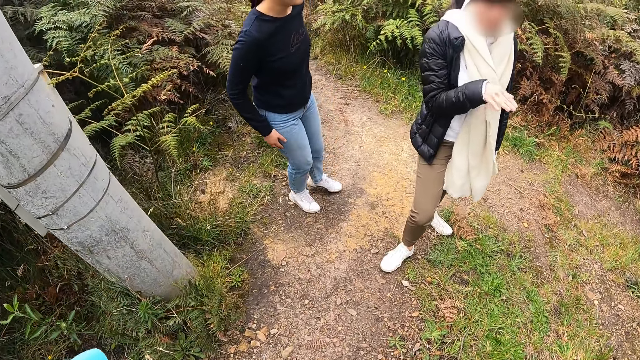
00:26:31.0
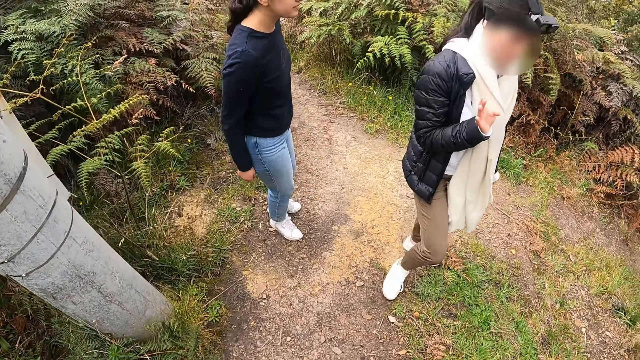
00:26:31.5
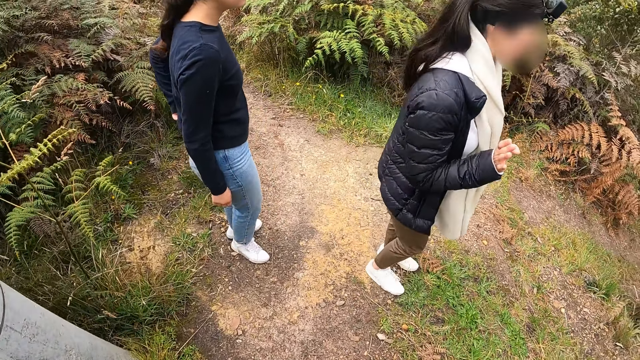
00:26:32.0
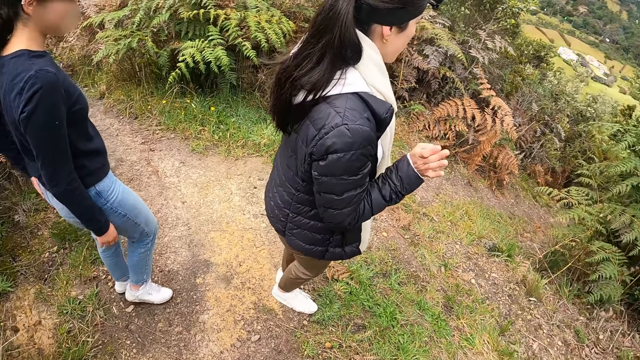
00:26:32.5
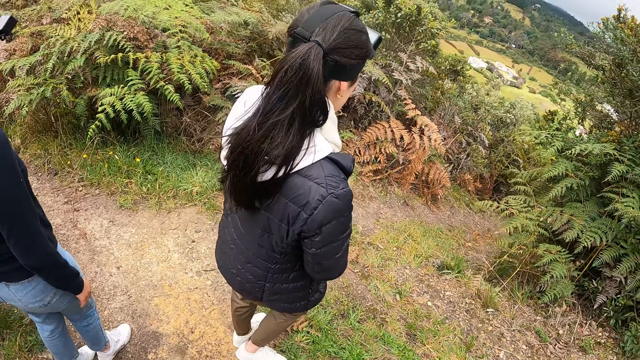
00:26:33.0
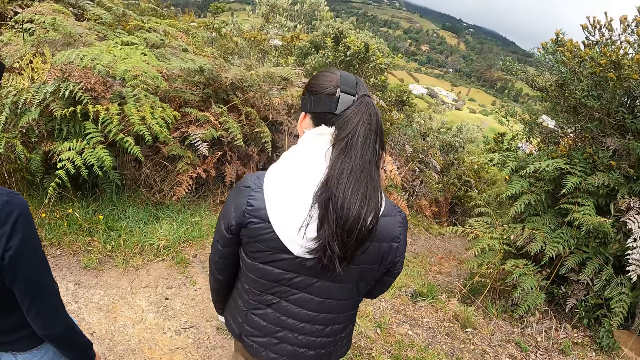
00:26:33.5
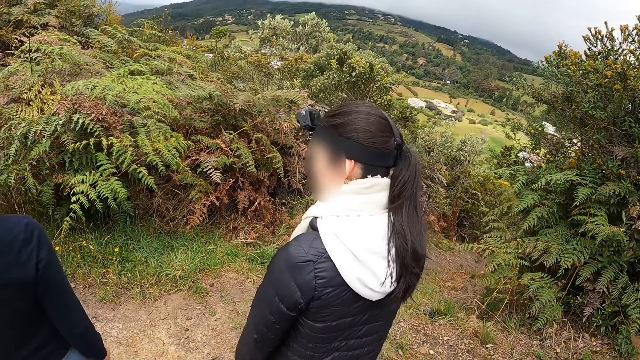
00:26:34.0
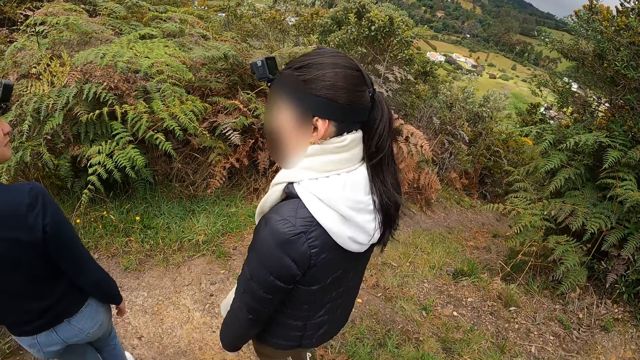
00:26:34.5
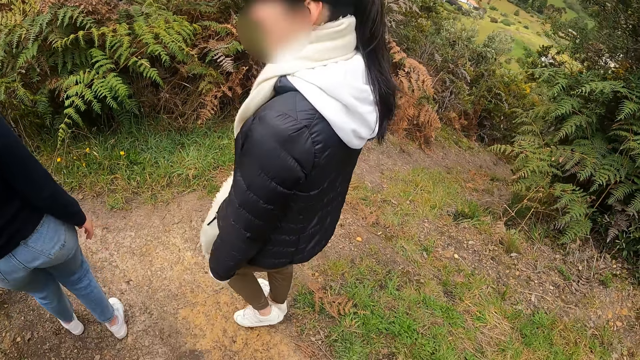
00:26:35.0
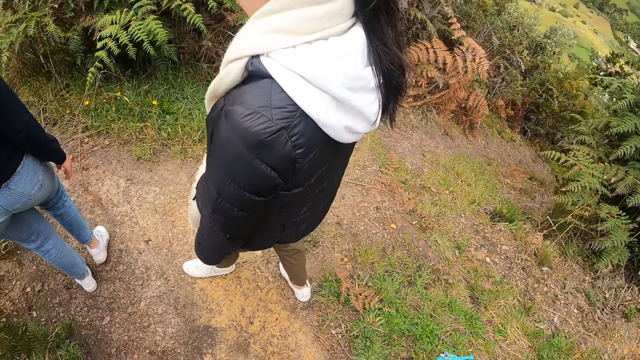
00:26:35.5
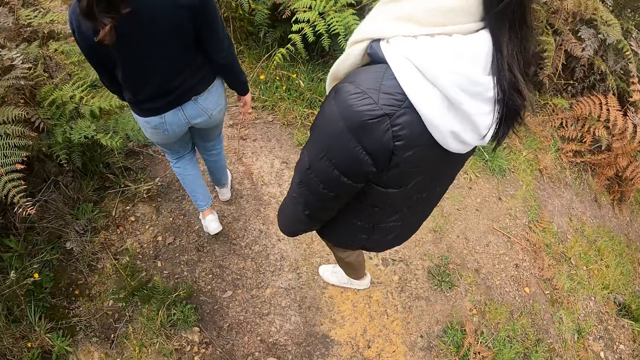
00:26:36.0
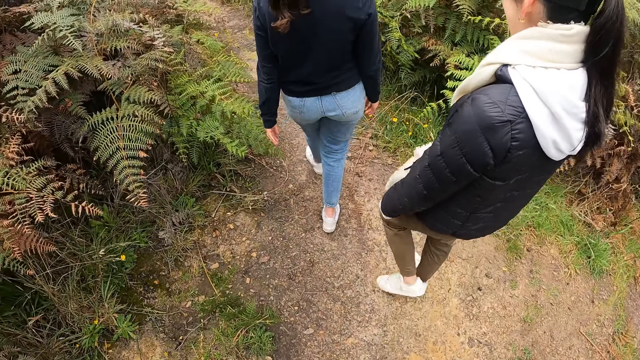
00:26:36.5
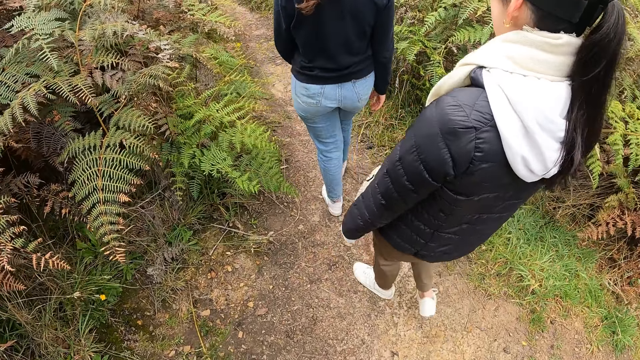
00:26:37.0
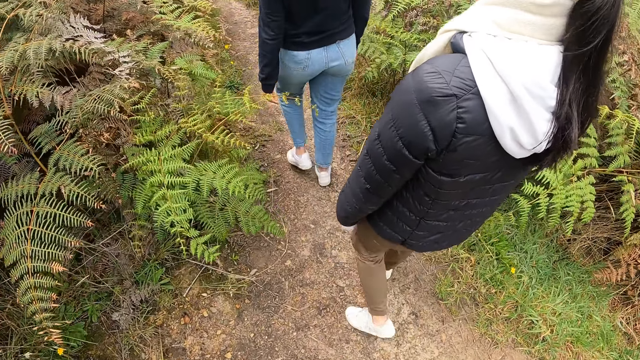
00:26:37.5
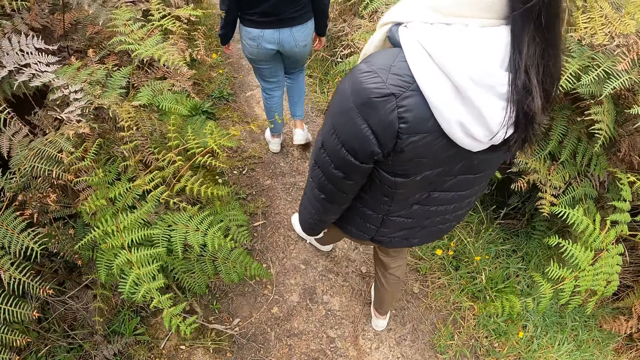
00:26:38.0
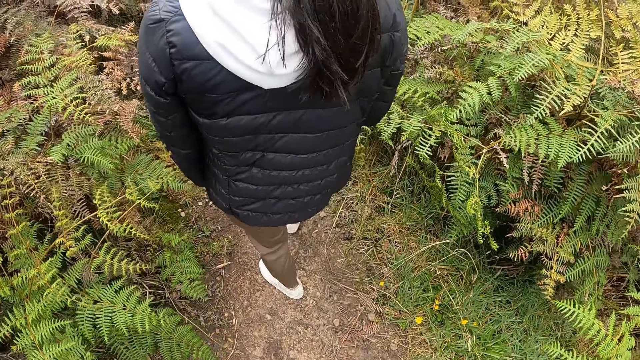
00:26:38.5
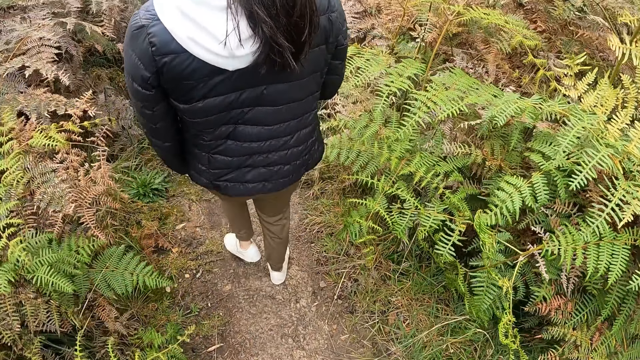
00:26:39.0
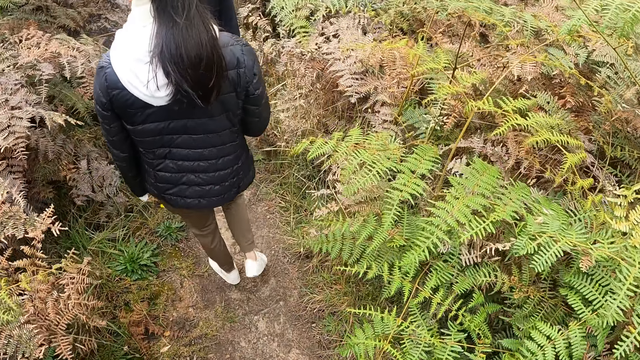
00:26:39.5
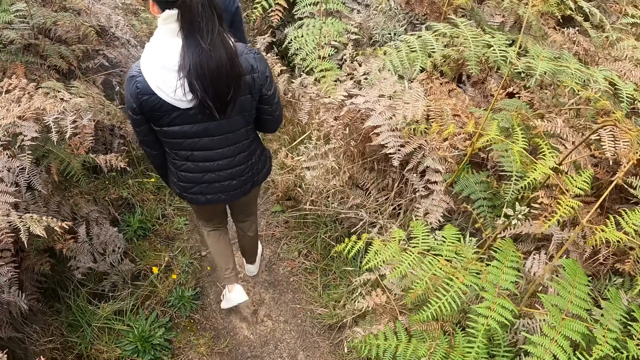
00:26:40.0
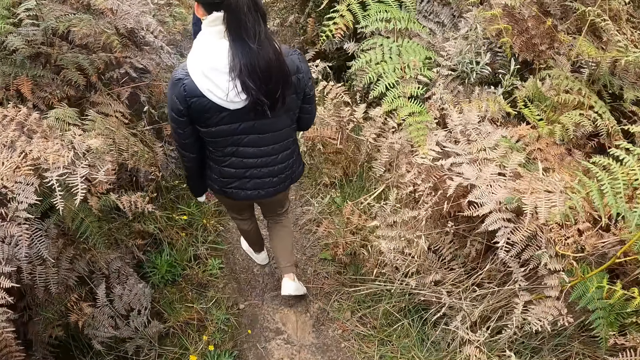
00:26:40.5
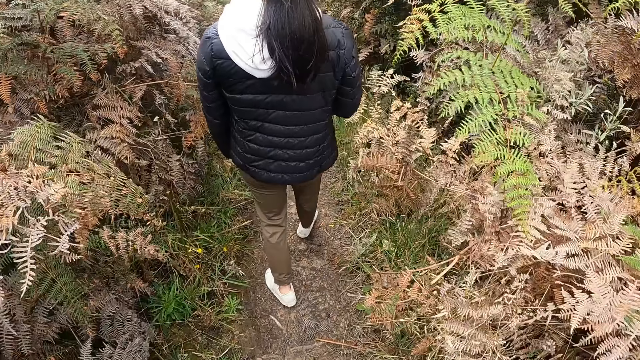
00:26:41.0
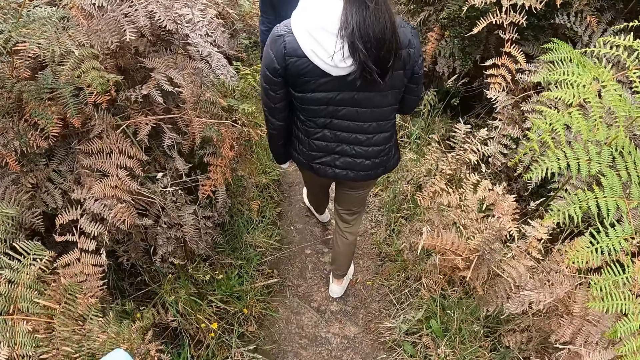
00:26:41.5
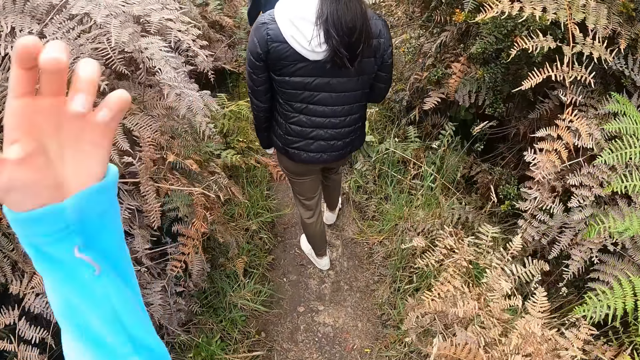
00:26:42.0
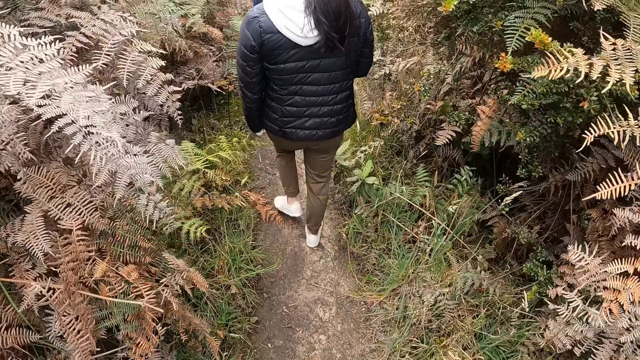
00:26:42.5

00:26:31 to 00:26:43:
The camera wearer looks around the thicket. They follow a lady.

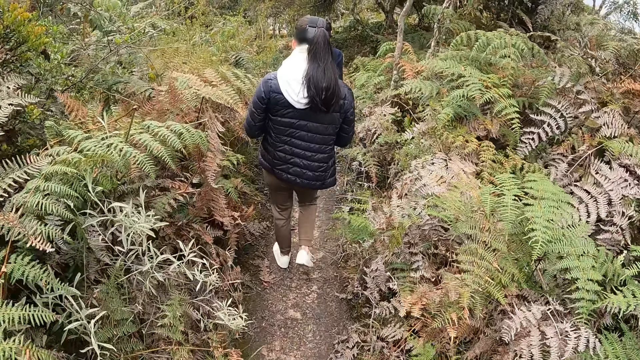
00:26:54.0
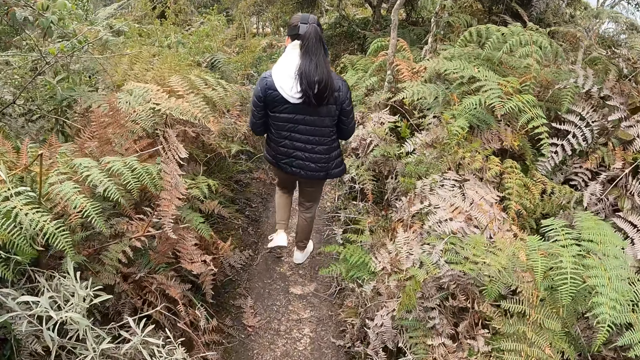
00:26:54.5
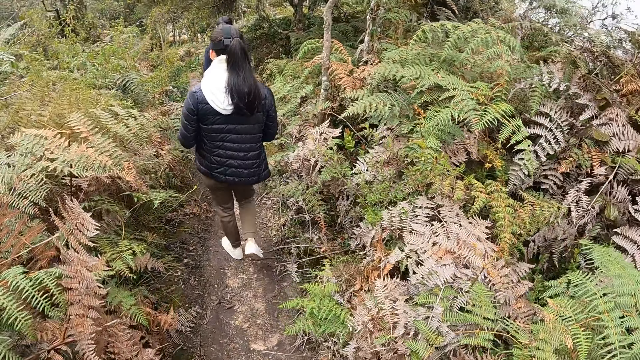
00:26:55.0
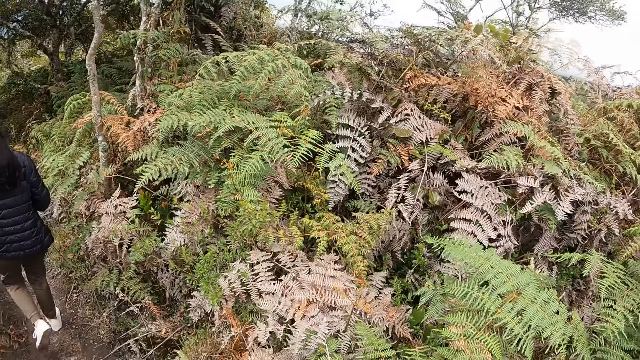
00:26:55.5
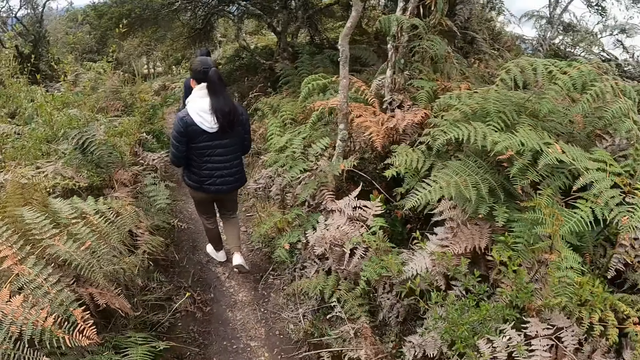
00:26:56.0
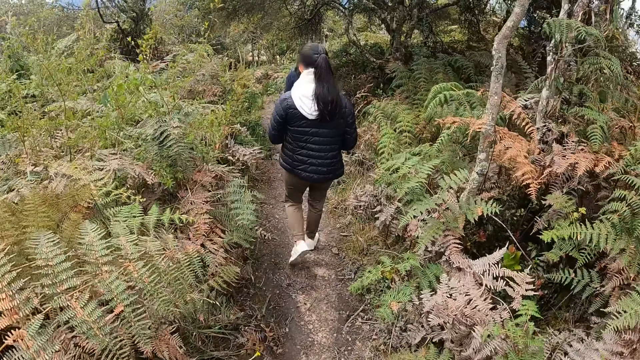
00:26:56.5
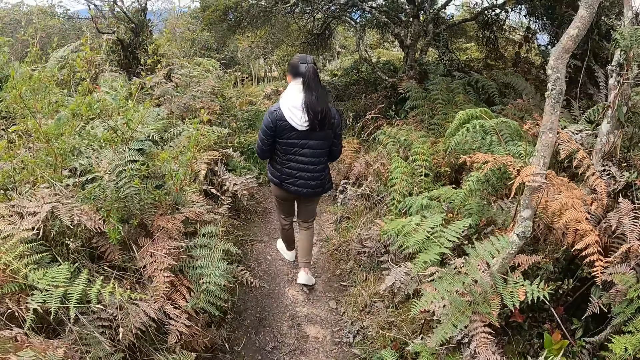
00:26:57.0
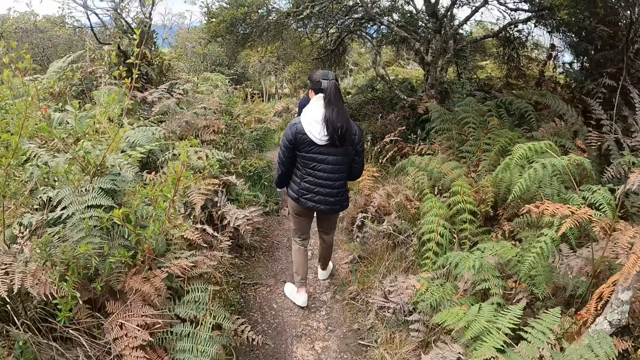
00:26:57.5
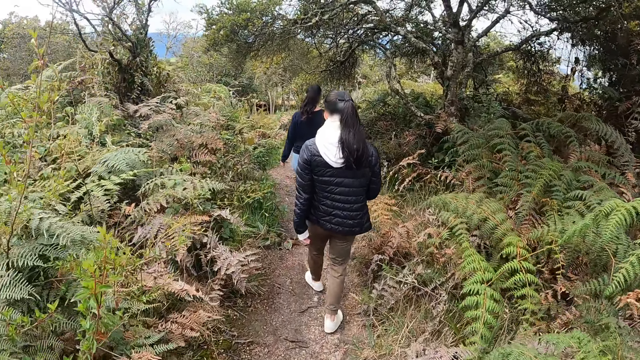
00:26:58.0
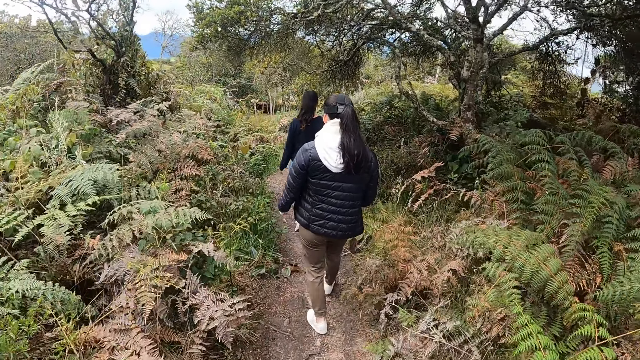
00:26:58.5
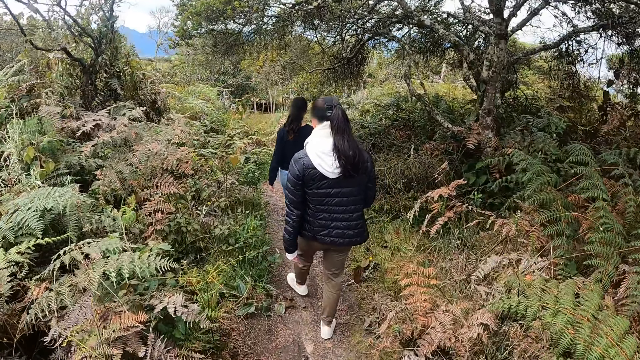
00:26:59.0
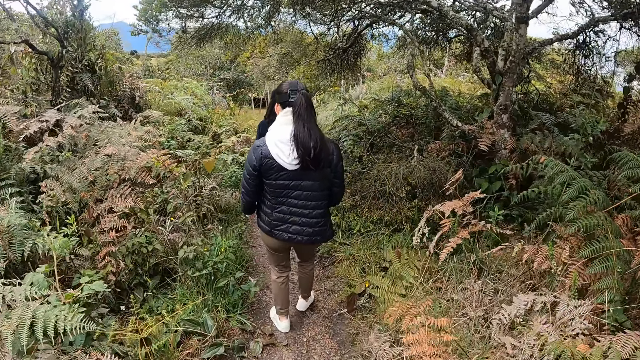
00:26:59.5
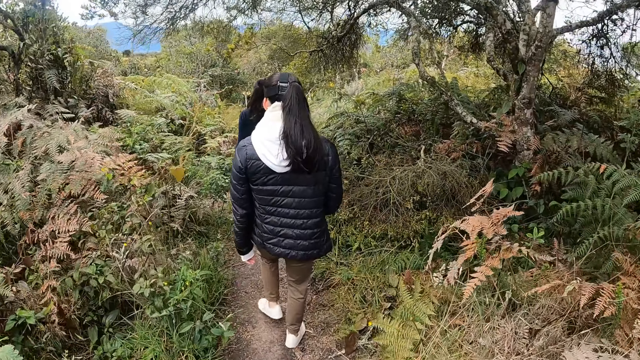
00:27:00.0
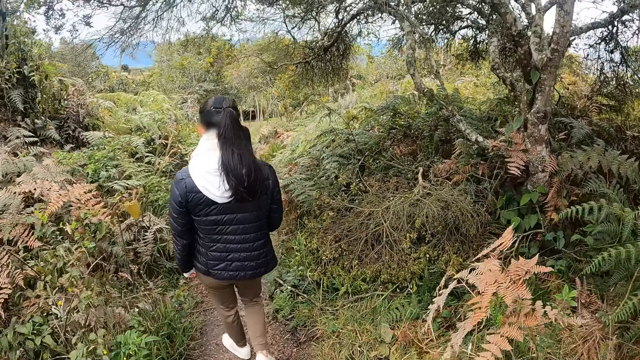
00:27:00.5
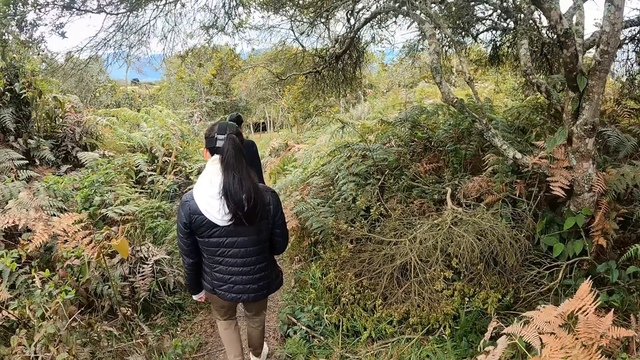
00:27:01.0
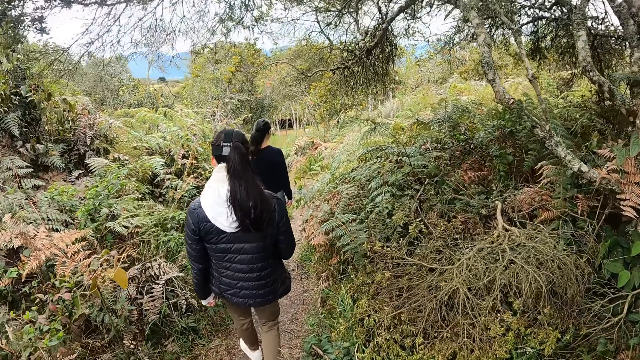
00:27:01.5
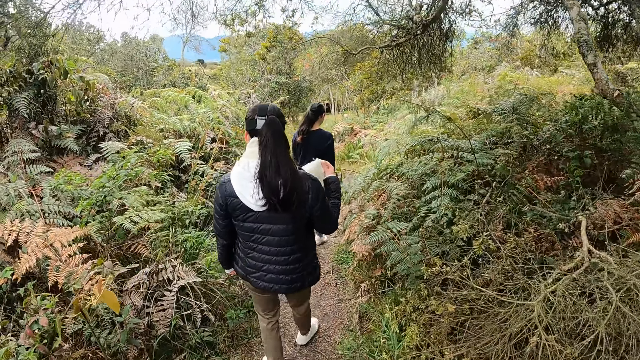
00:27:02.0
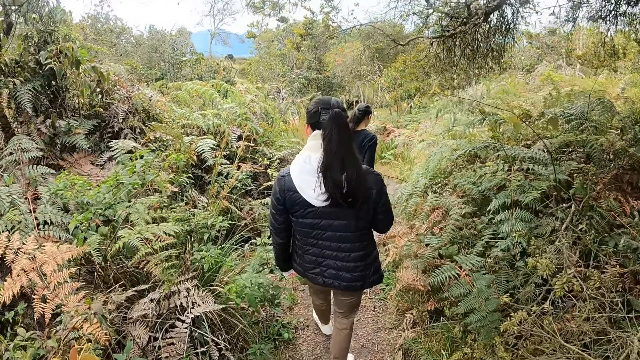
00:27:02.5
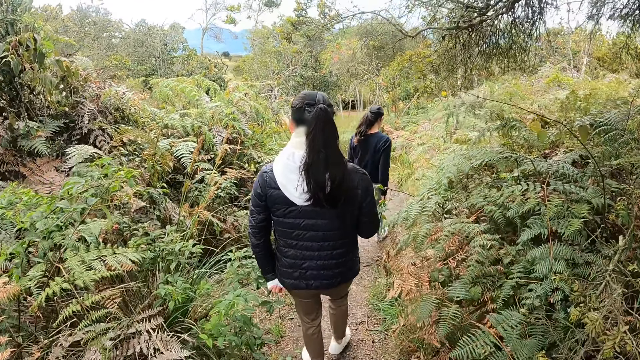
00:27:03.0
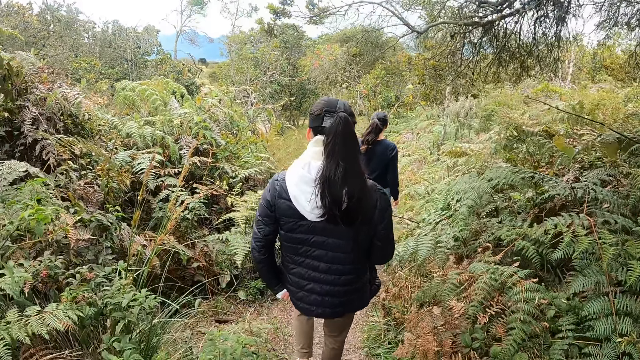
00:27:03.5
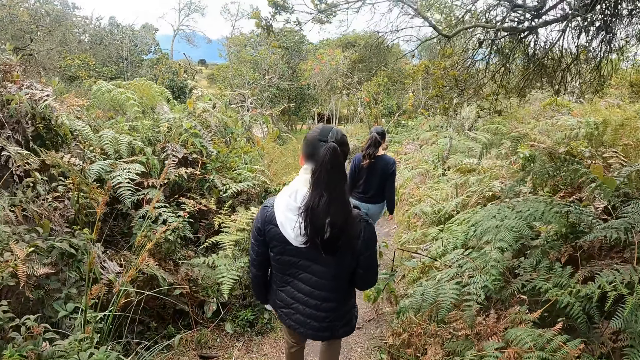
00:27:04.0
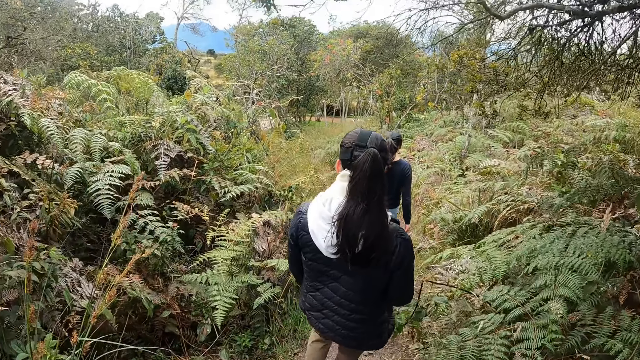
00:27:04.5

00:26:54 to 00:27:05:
The camera wearer looks around the thicket. They follow a lady.
